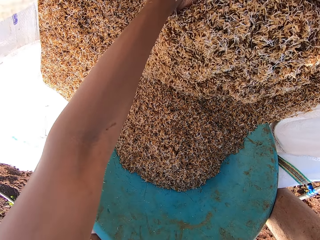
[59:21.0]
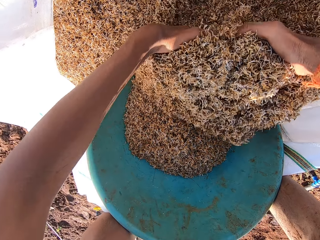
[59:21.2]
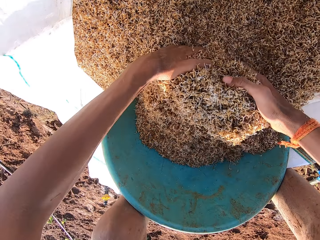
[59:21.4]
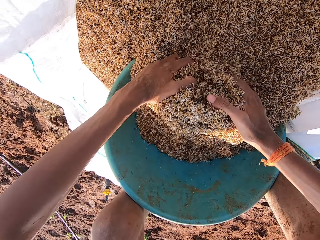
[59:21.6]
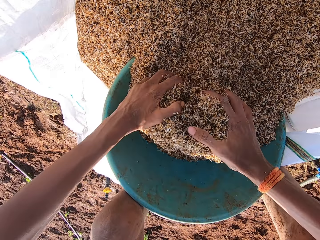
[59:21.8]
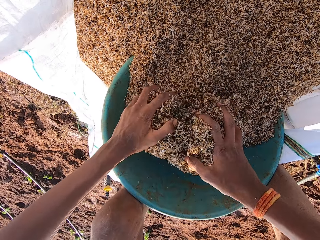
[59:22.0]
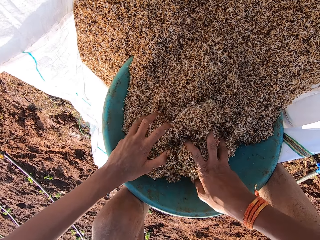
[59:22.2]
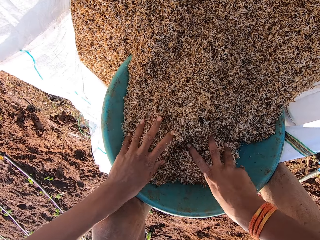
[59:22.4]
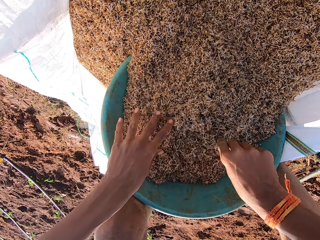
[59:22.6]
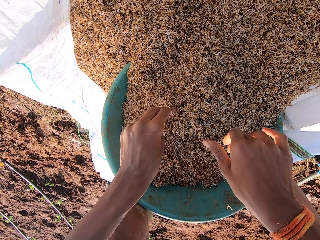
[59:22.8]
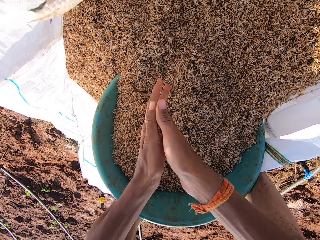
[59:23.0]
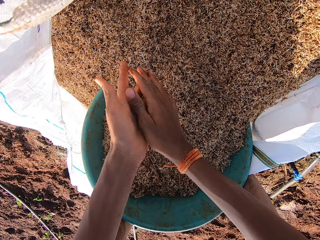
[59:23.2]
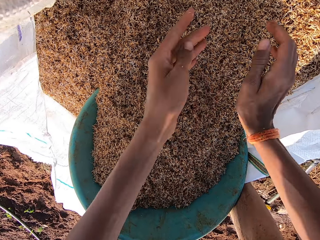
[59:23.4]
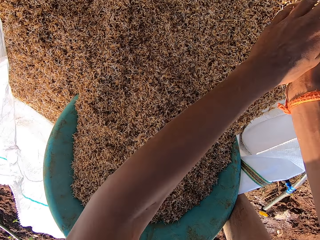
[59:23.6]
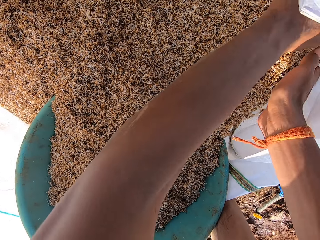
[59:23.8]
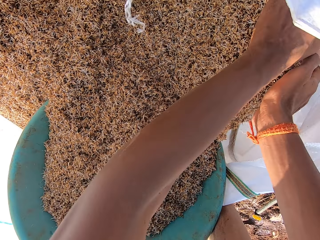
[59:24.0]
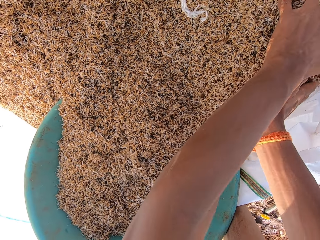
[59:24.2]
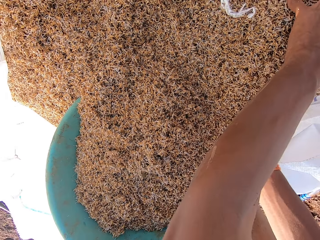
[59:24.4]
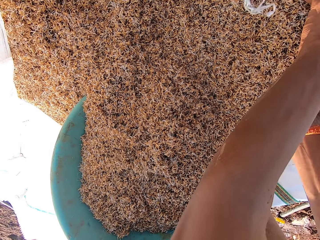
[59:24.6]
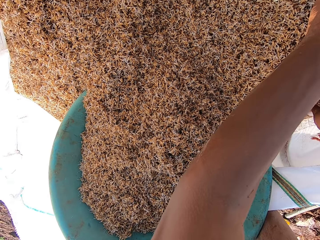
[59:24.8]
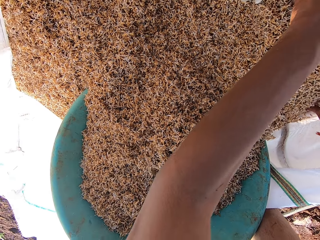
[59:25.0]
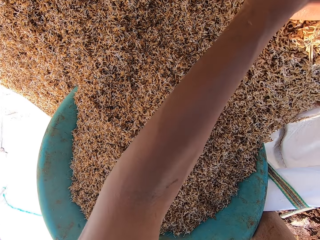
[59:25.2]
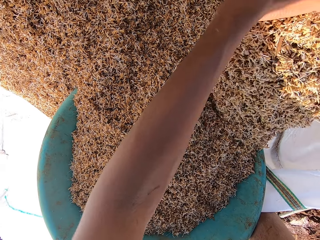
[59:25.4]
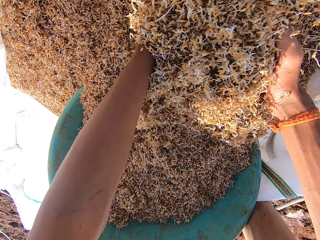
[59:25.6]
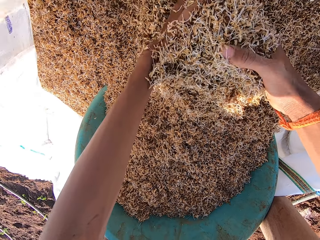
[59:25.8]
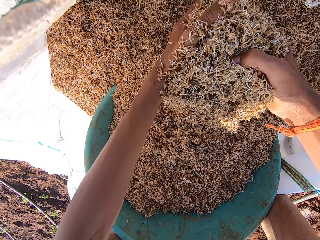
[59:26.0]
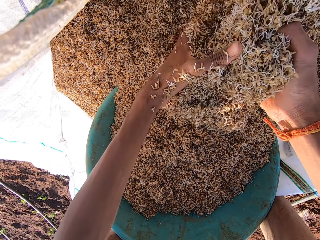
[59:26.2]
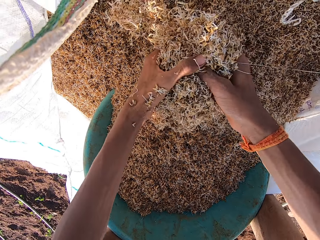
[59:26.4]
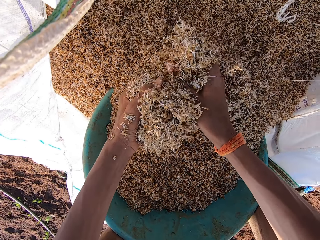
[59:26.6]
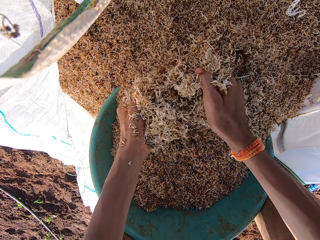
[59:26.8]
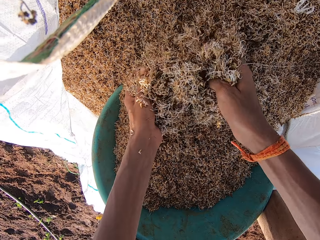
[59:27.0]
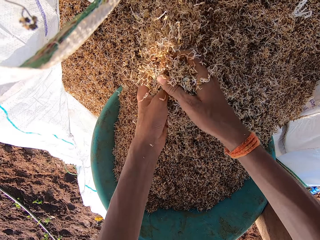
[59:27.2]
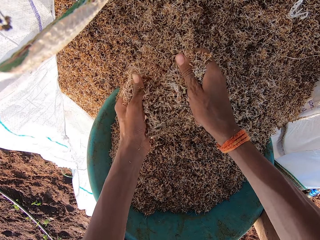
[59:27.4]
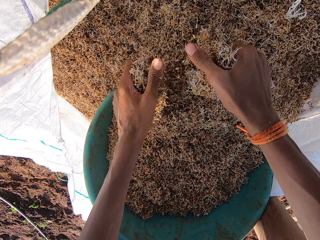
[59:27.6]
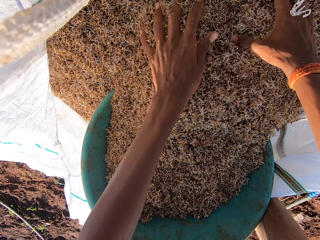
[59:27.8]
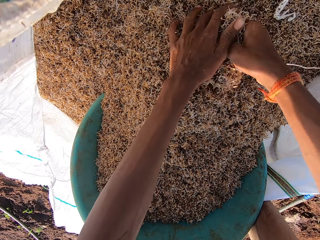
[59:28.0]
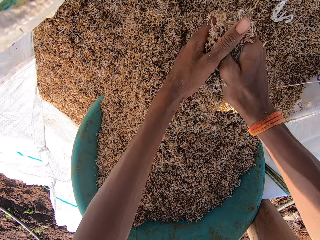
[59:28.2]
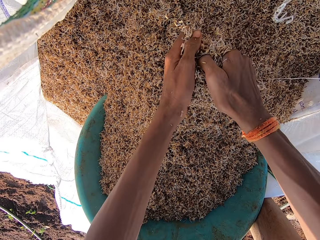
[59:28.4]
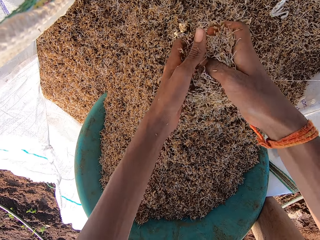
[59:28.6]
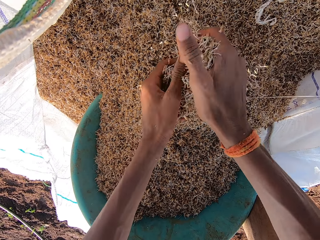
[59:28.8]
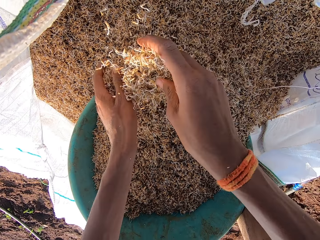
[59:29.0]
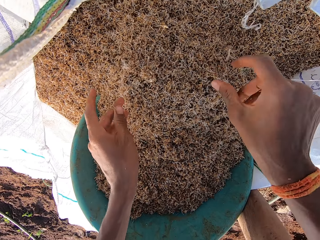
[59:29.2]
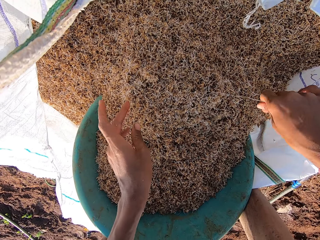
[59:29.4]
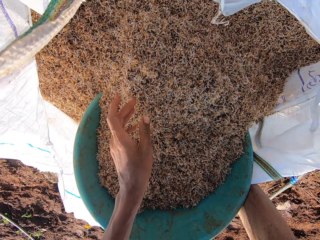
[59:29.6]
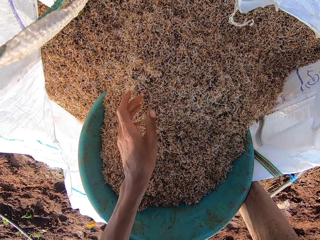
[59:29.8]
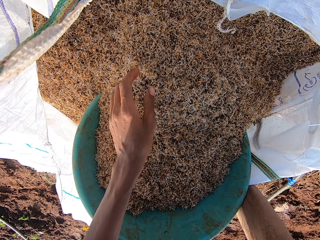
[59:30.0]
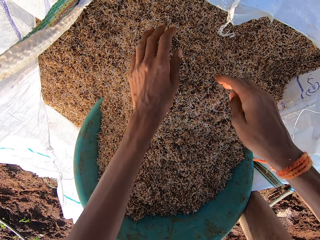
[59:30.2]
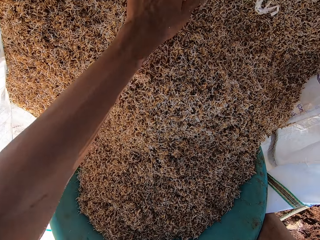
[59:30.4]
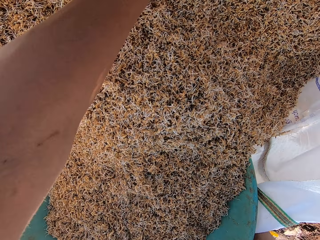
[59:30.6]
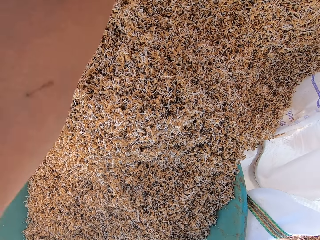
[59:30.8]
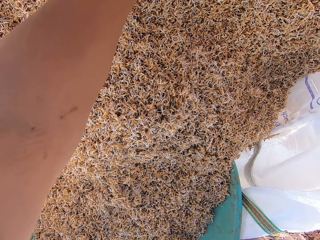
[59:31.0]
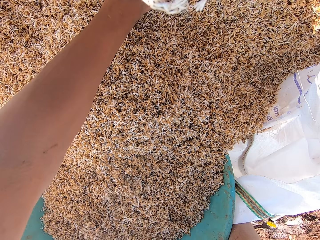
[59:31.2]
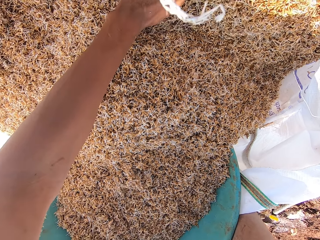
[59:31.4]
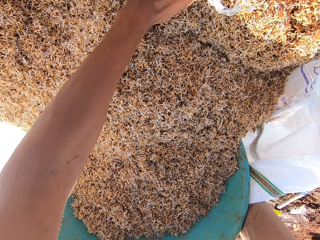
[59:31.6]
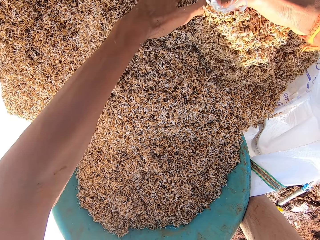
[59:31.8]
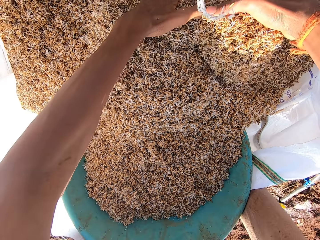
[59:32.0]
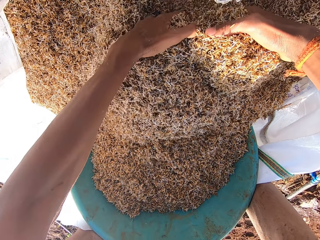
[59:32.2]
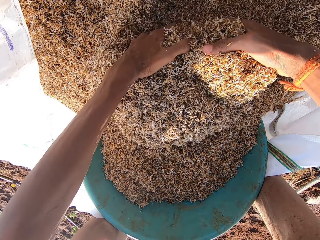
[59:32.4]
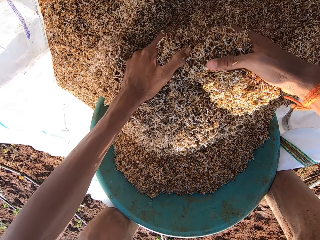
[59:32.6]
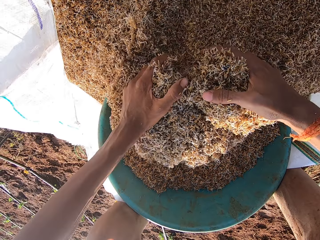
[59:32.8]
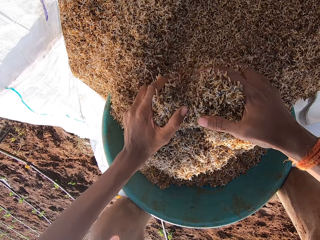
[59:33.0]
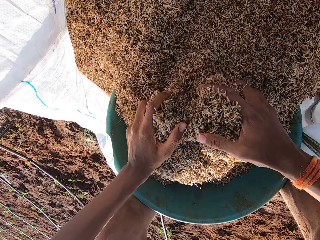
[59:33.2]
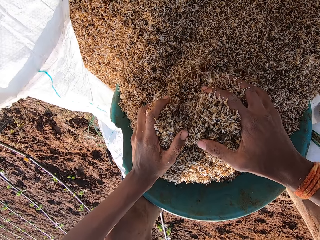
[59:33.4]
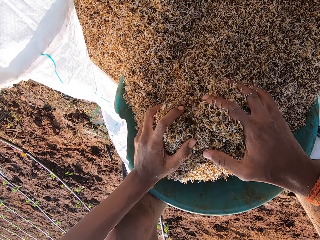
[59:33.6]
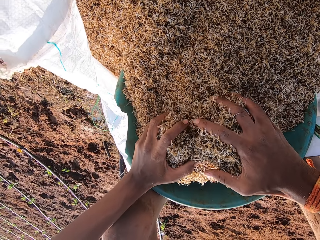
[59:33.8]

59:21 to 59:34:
The camera wearer rubs his hands together. He scoops grass seeds into the bowl with his hands. He adjusts the bag of grass seeds with his right hand. He scoops grass seeds into the bowl with his hands.

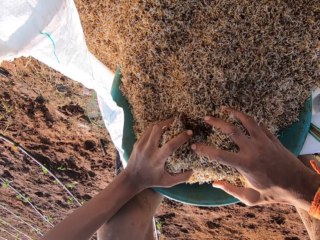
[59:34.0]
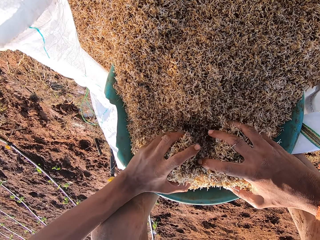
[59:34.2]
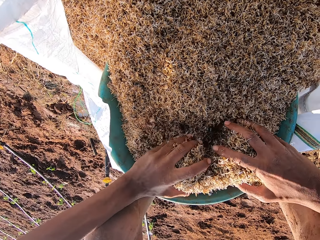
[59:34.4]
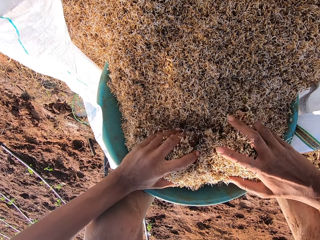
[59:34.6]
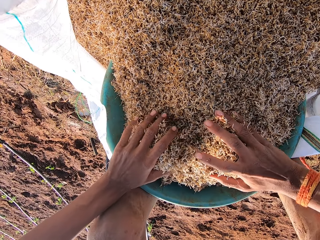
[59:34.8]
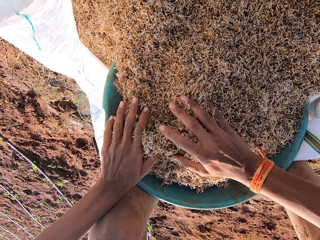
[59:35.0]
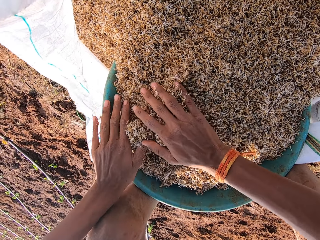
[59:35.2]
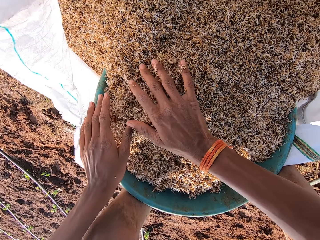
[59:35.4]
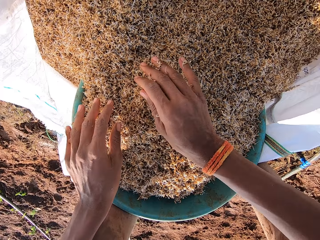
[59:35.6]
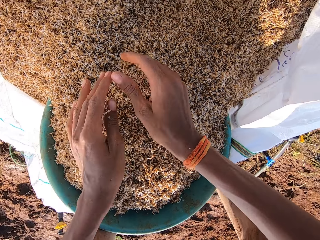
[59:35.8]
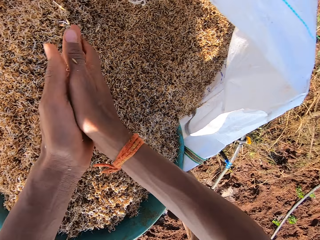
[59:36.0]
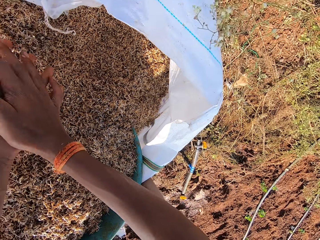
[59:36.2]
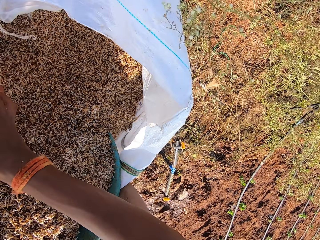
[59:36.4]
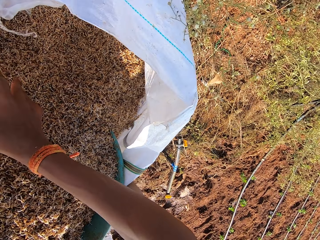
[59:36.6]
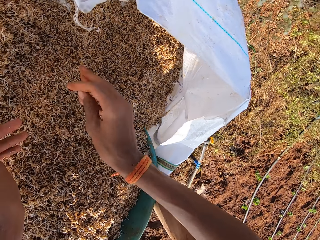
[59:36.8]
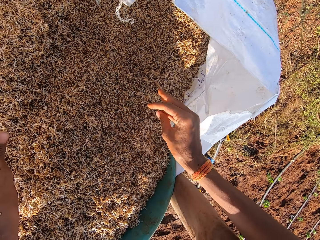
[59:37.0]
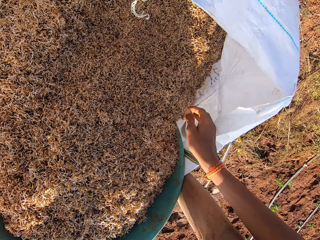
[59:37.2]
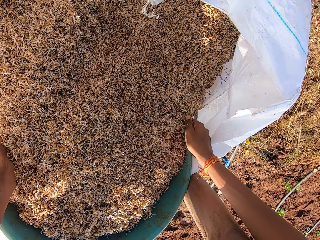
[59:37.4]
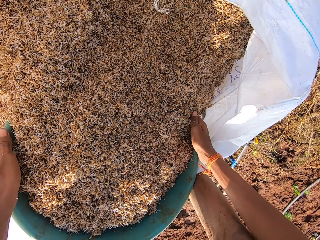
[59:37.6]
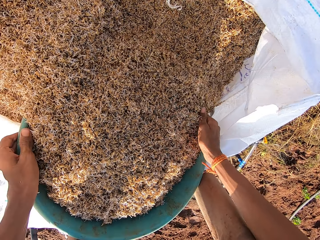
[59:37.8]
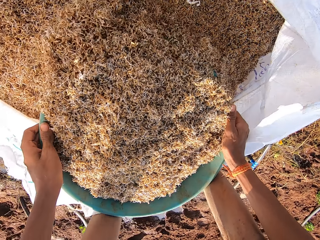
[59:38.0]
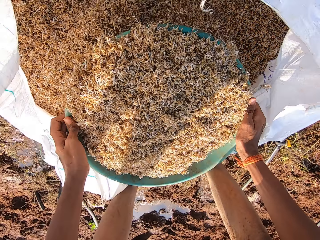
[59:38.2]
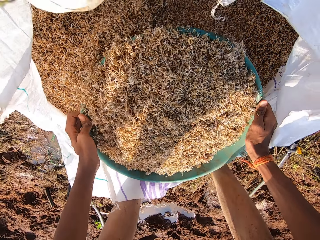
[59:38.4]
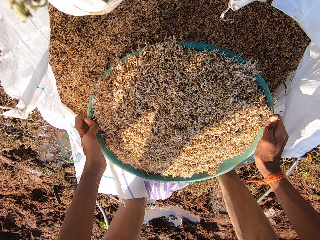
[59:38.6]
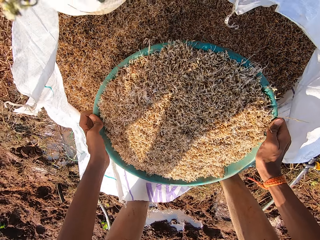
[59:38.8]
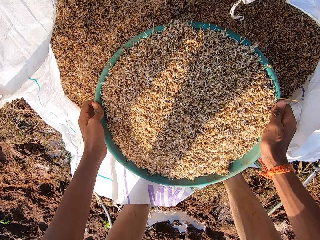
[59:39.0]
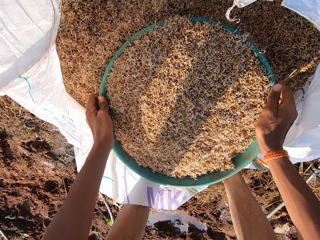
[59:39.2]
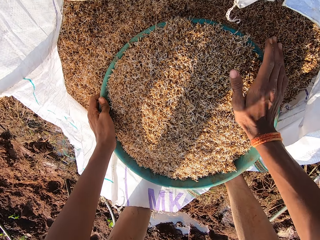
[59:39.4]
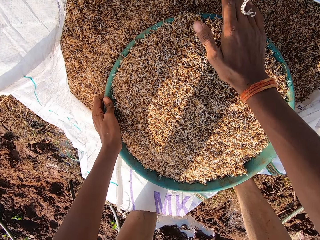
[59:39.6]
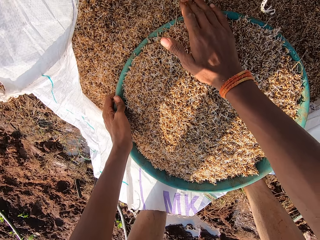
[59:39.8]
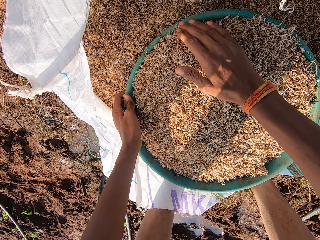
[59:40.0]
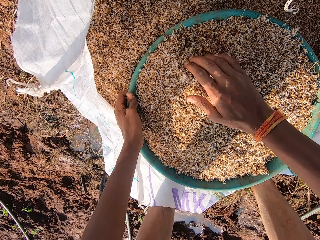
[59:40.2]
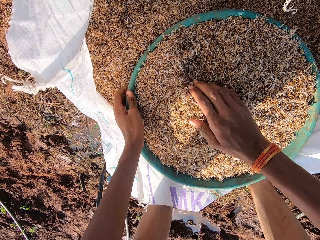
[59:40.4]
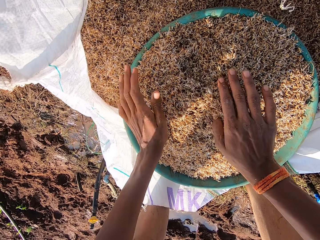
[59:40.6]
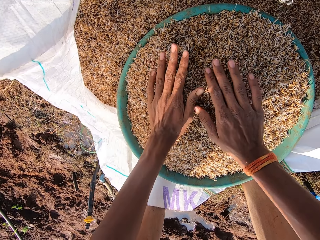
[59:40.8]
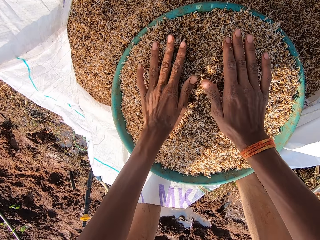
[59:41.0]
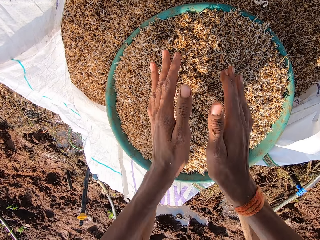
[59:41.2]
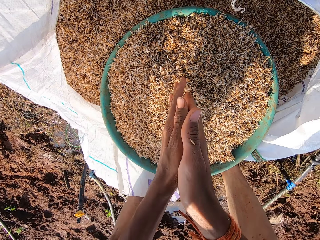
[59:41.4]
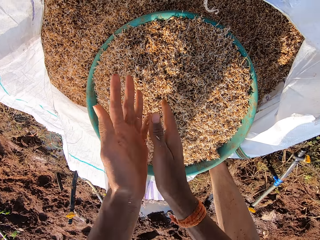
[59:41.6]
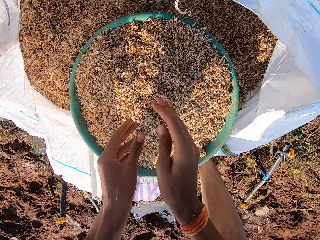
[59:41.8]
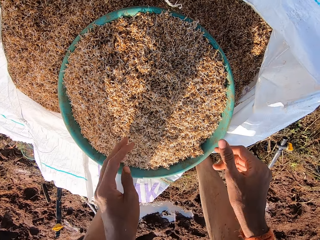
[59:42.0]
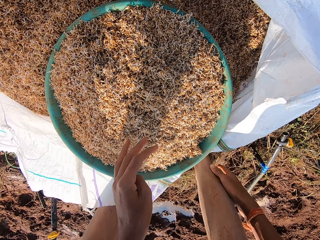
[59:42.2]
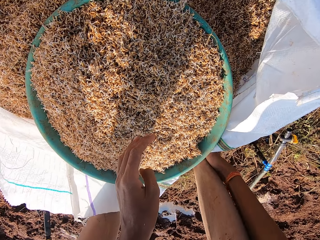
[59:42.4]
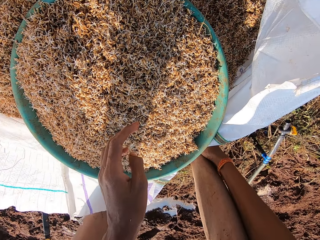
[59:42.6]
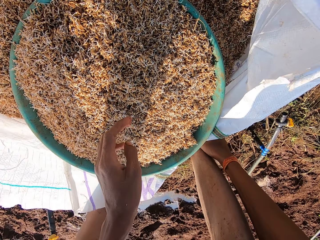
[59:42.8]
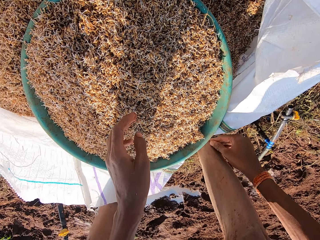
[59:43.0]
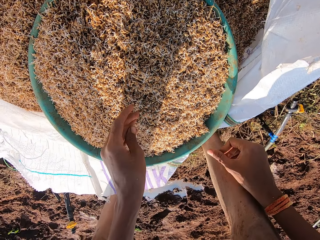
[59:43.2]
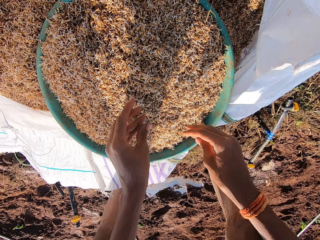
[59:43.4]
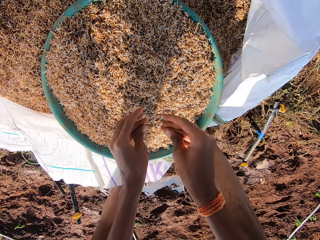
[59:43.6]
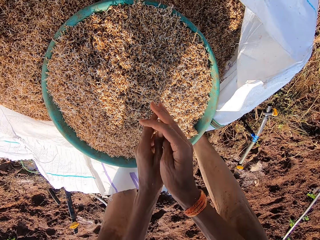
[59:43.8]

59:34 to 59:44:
The camera wearer rubs his hands together. He shakes the bowl of grass seeds in the bag of grass seeds with his hands. He spreads the grass seeds in the bowl with his right hand. He taps on the grass seeds in the bowl with his hands. He rubs his hands together. He rubs his right leg with his right hand.
